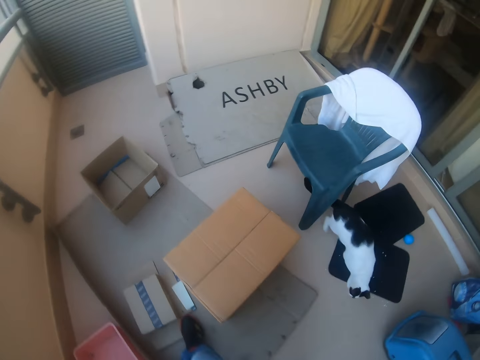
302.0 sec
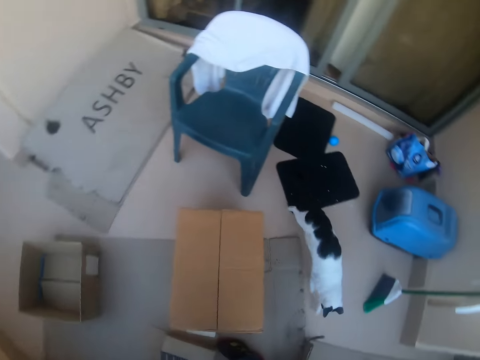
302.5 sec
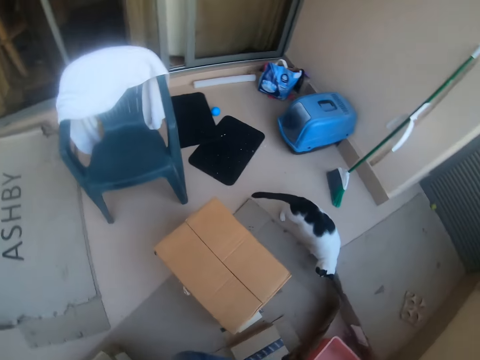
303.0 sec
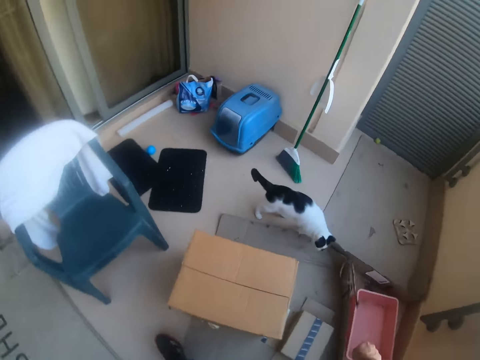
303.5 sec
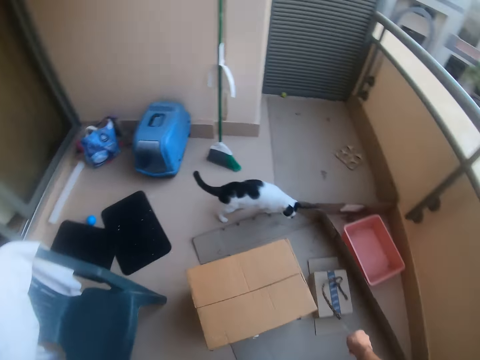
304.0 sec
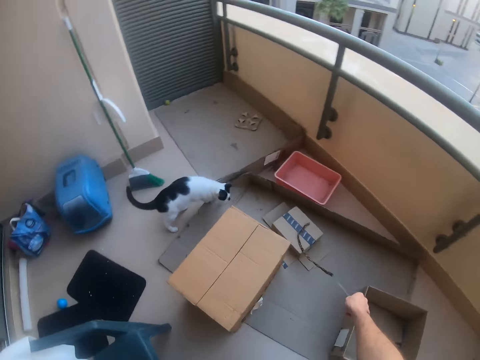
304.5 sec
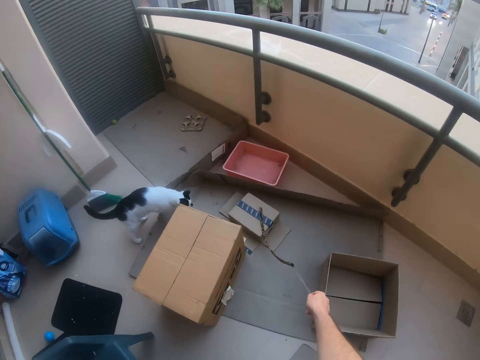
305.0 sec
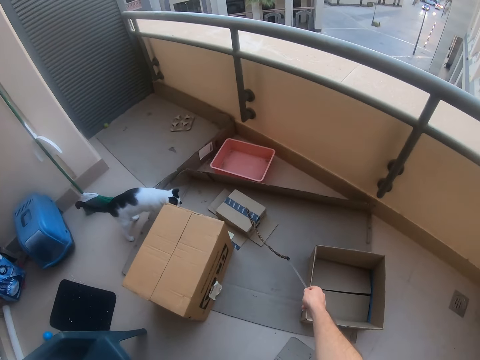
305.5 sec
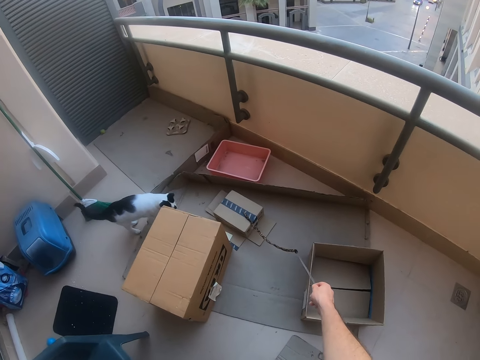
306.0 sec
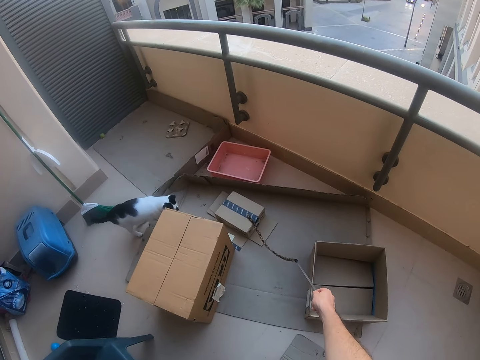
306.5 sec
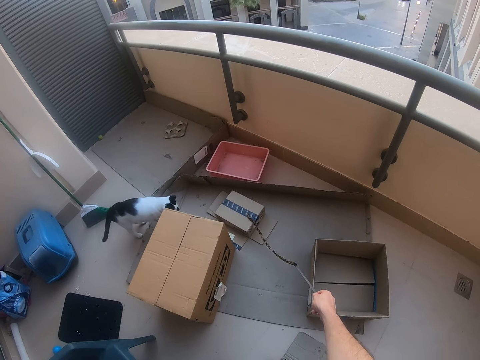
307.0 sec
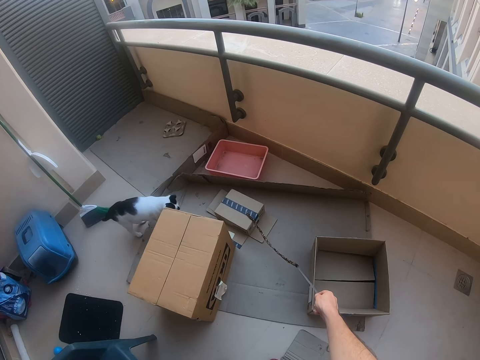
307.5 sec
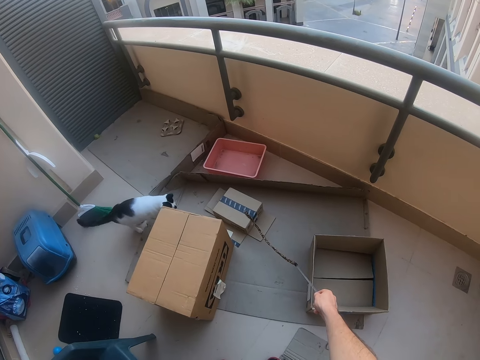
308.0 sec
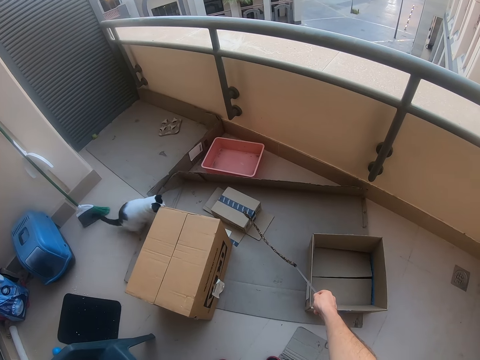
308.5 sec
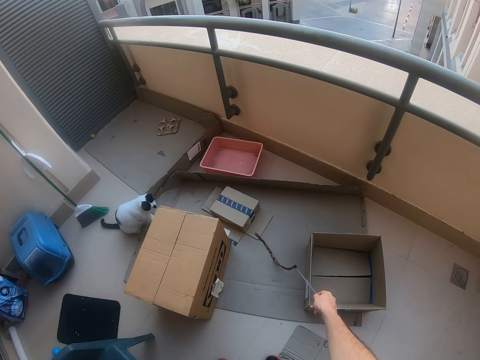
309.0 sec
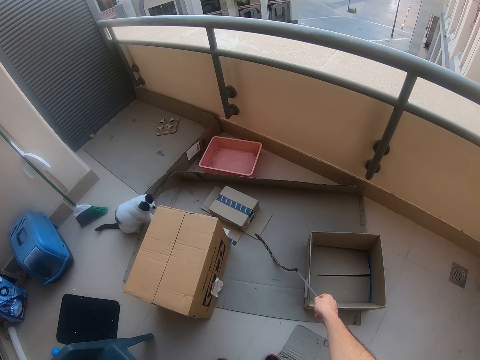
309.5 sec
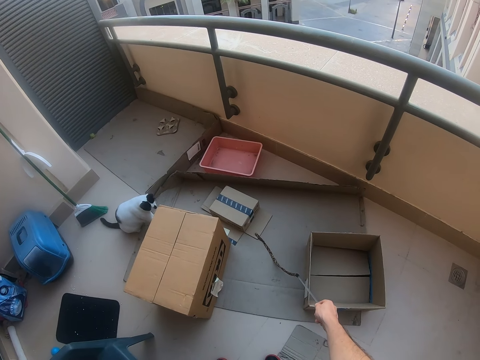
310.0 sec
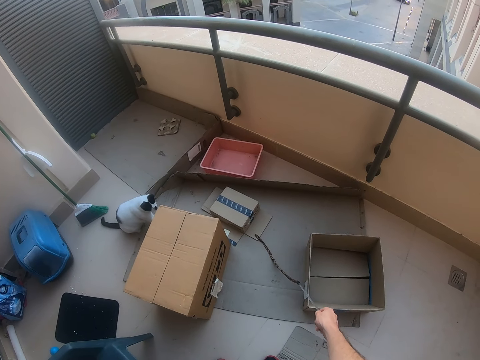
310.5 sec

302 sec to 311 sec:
The camera wearer walks in the balcony. They hold the rope.

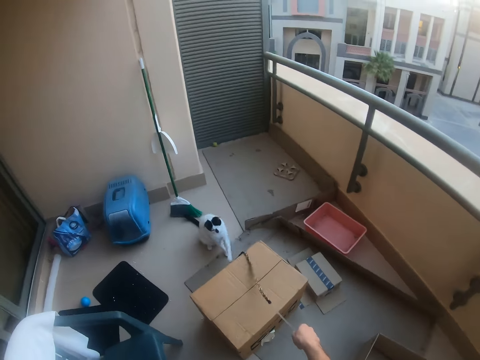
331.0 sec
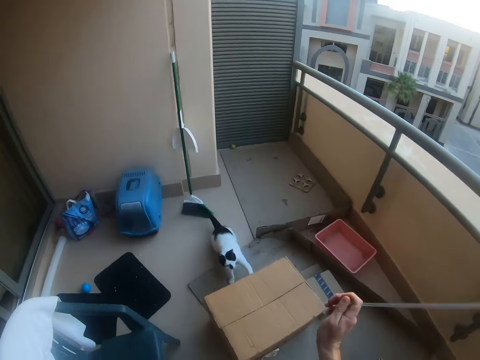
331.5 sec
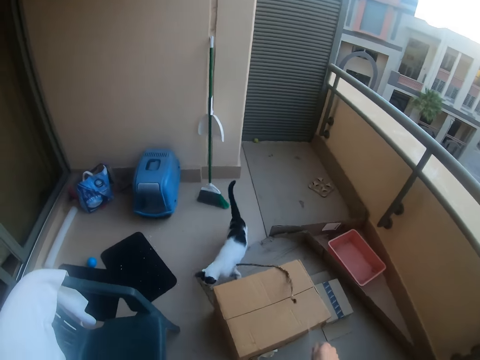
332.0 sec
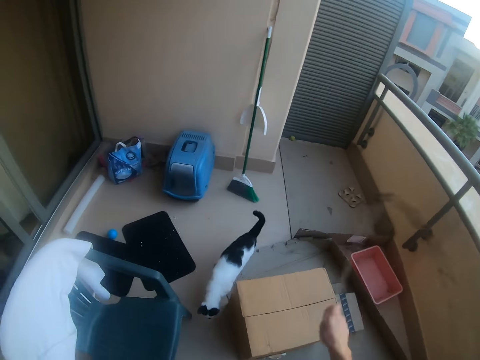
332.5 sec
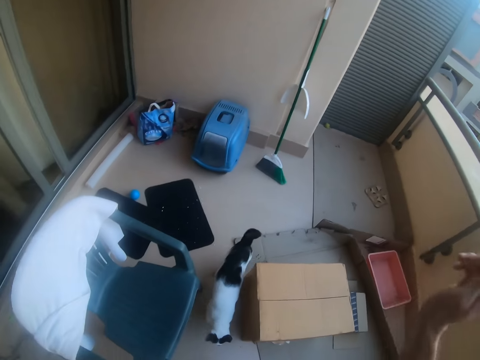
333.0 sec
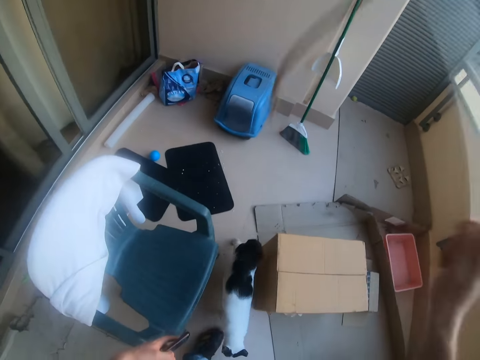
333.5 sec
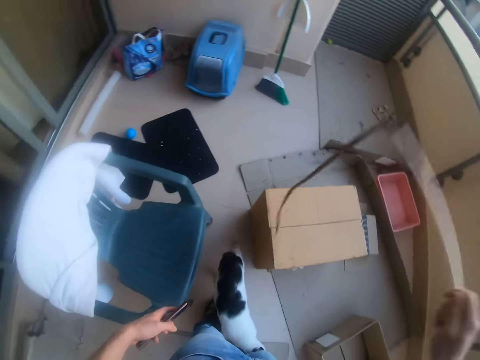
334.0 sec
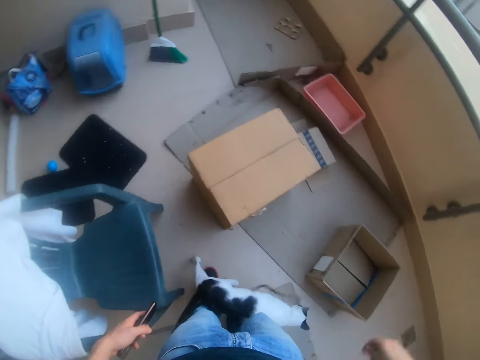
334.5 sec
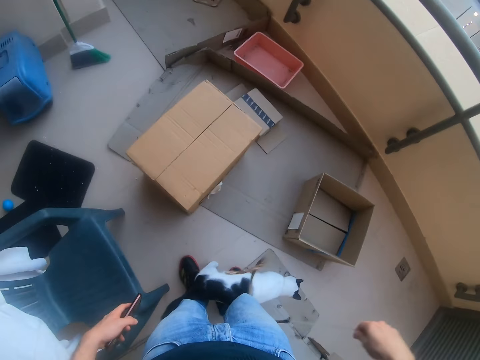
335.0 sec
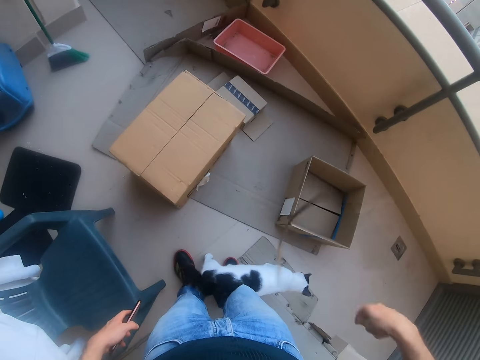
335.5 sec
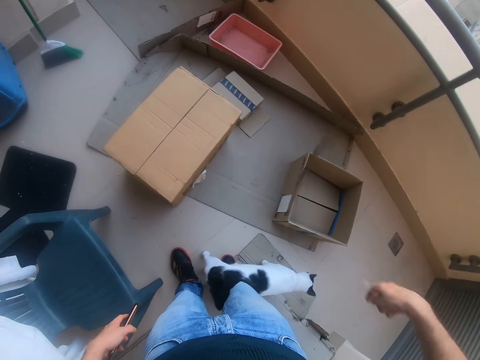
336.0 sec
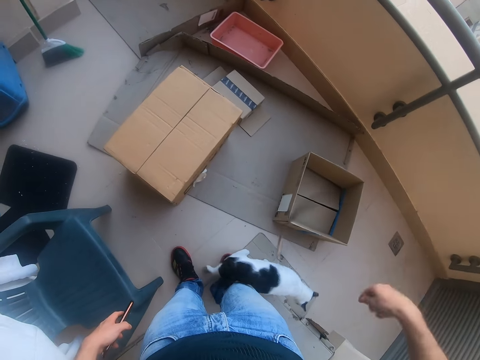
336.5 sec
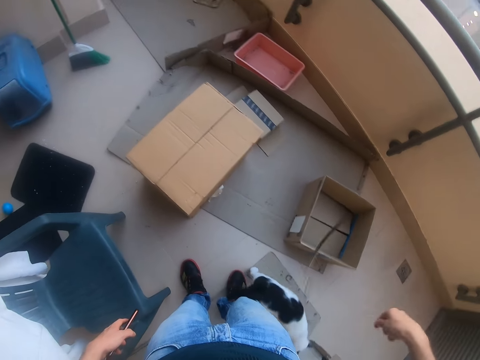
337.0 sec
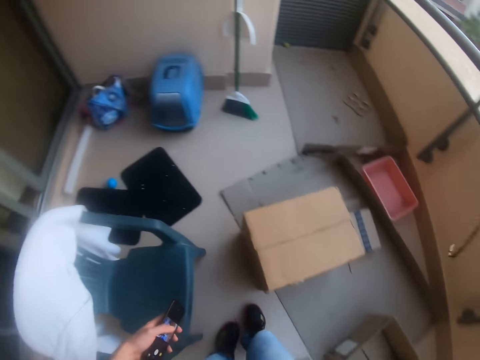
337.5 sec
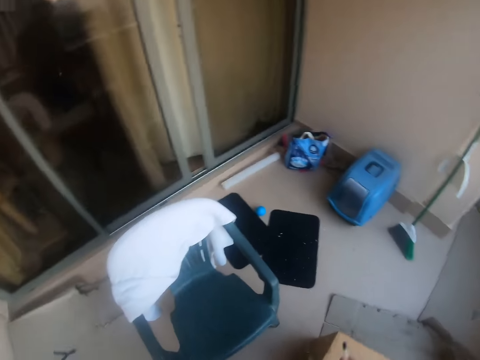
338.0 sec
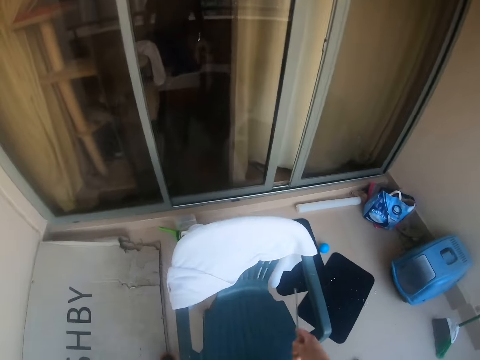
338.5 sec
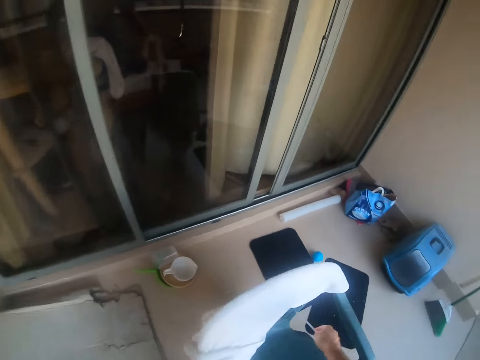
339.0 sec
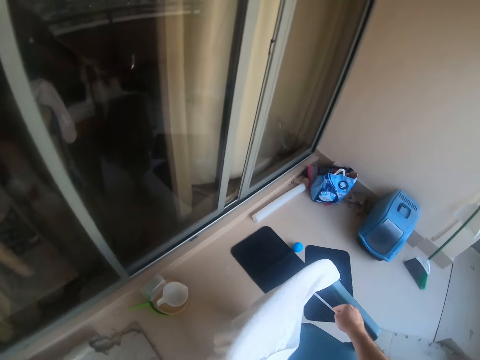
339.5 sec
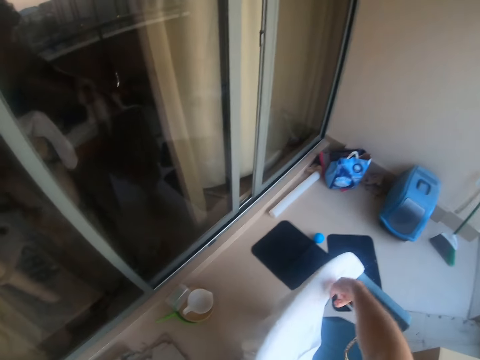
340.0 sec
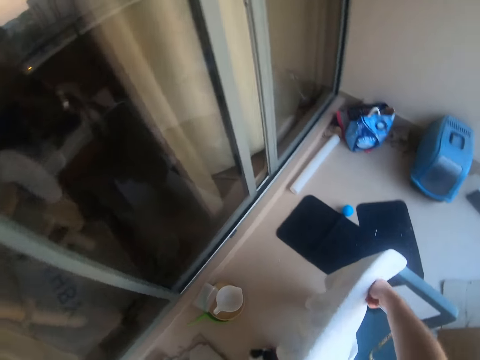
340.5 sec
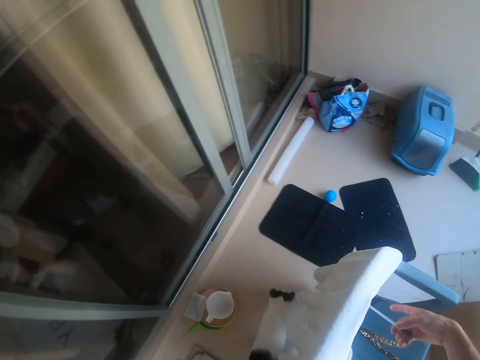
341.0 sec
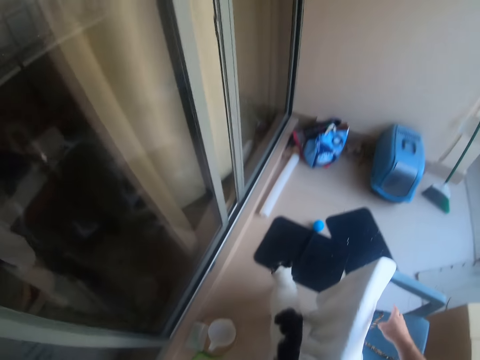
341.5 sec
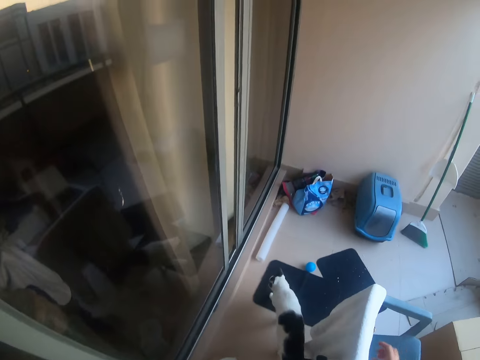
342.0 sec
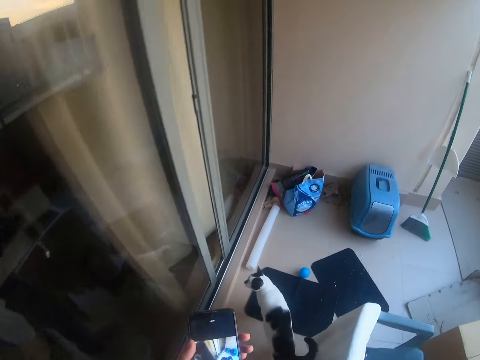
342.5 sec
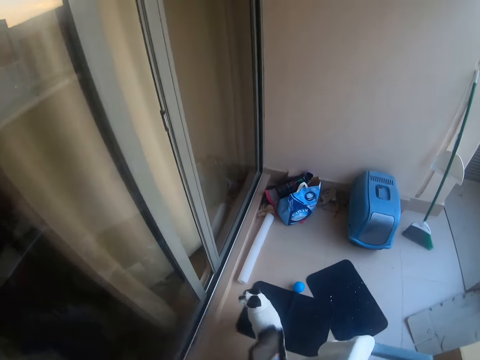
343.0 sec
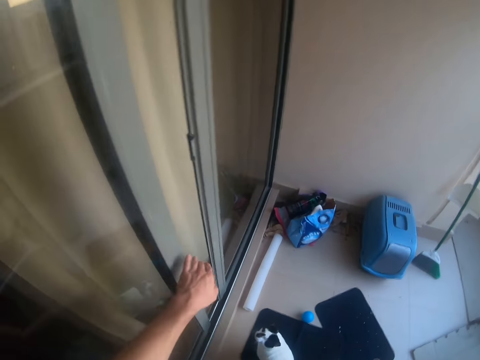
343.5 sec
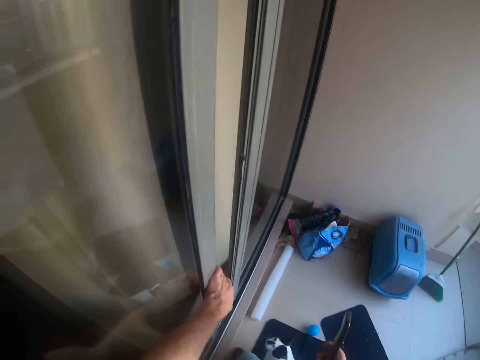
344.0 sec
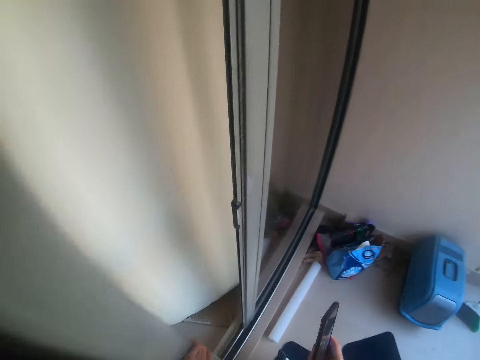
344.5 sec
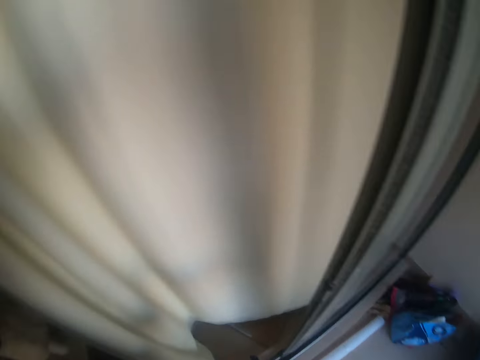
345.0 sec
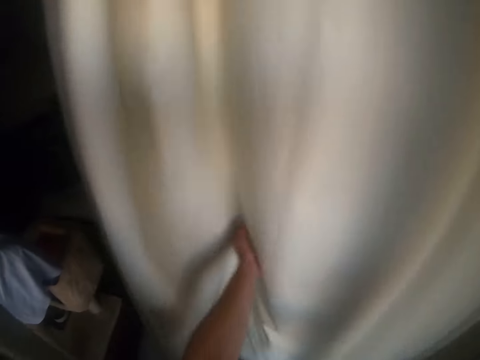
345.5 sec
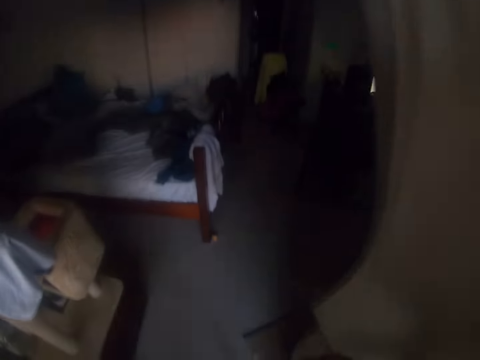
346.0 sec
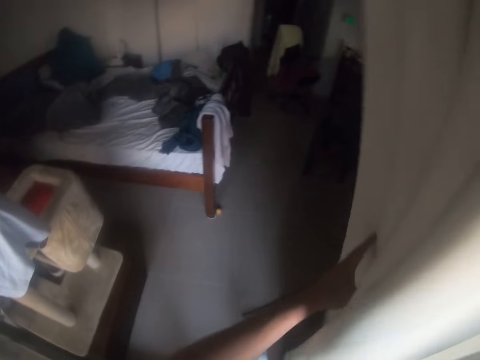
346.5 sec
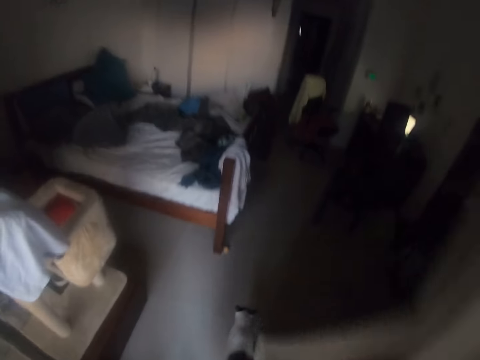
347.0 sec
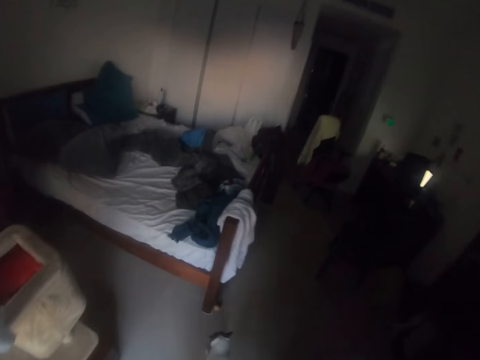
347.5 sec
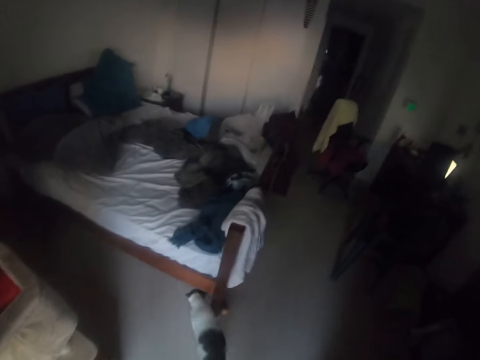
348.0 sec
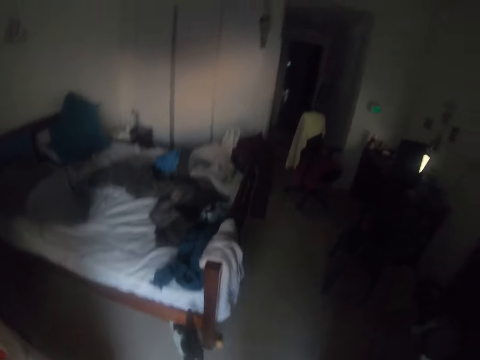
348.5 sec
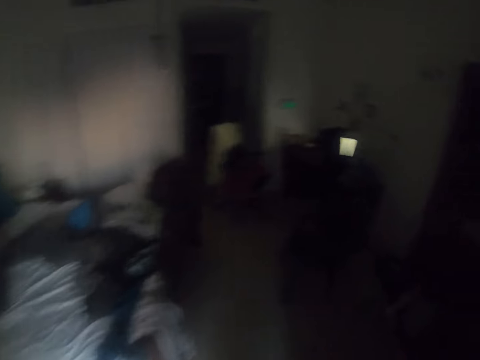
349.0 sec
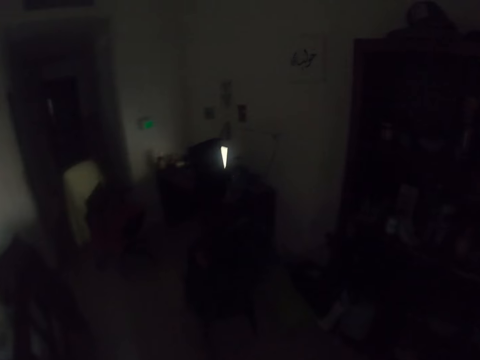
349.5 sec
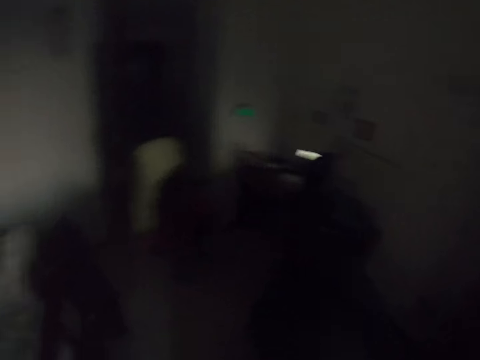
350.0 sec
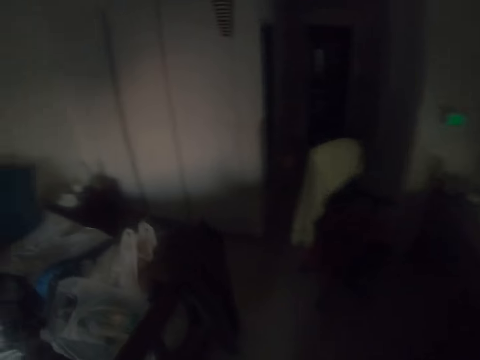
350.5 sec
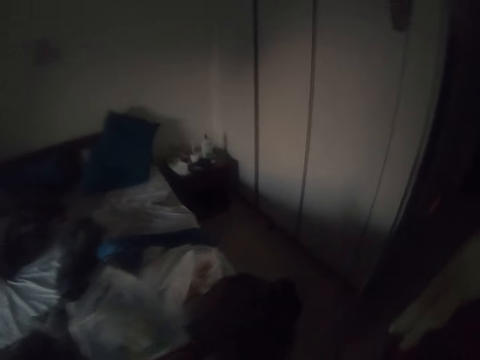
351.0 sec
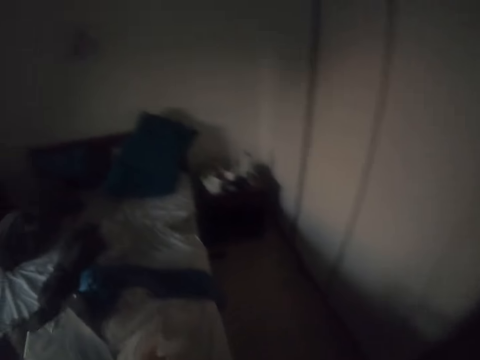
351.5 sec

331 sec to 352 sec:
The camera wearer plays with their cat. They hit the cat with a rope. They put the cut rope on the chair. They open the door. They push the curtains. They enter inside the house.
